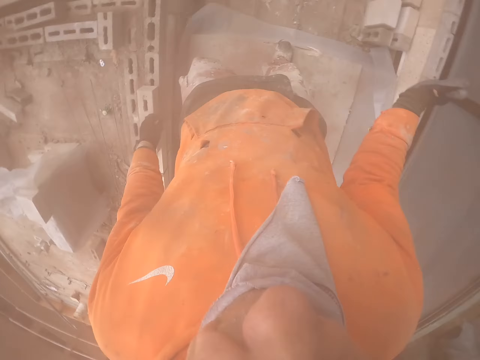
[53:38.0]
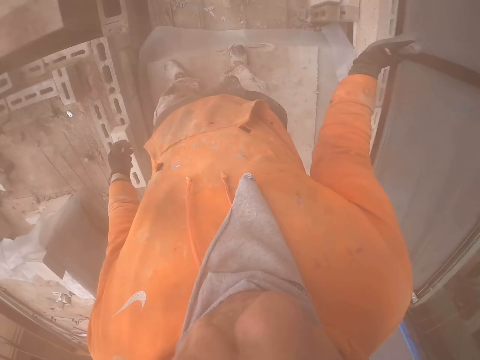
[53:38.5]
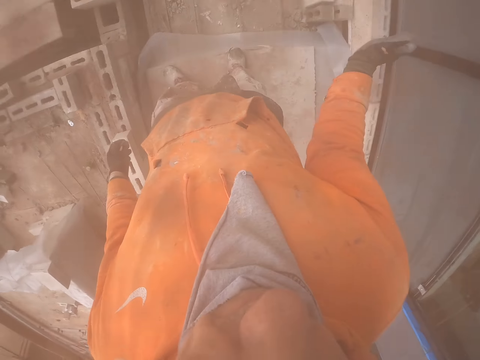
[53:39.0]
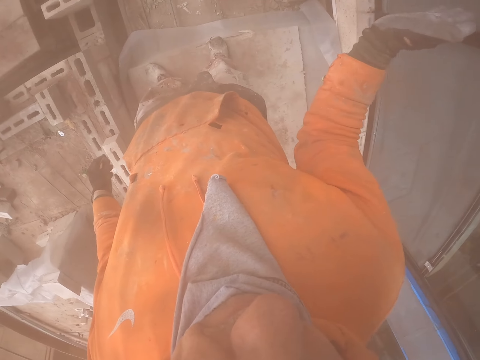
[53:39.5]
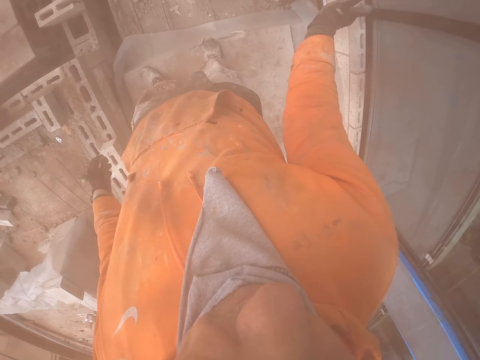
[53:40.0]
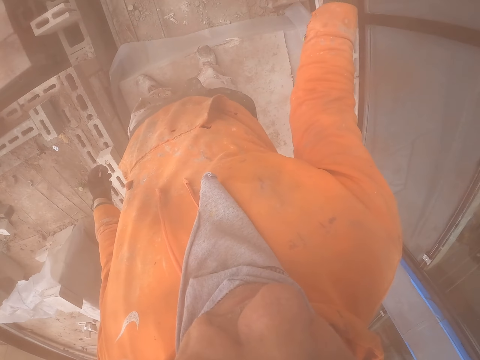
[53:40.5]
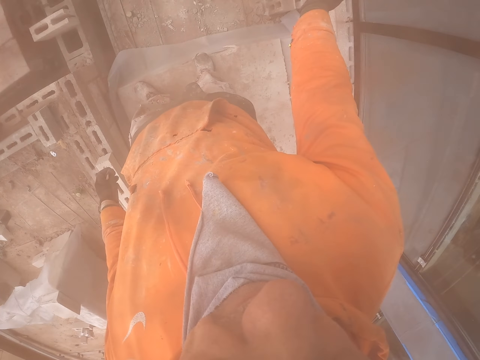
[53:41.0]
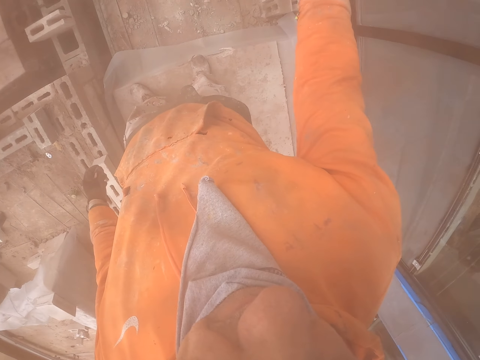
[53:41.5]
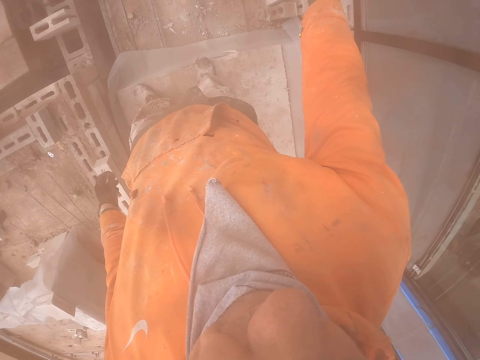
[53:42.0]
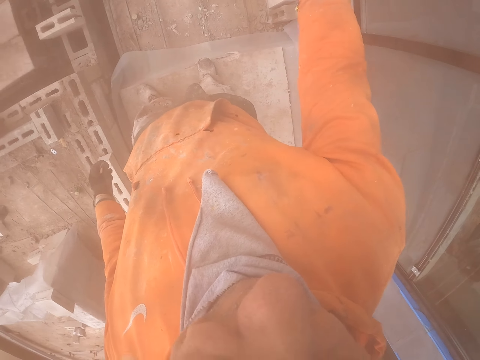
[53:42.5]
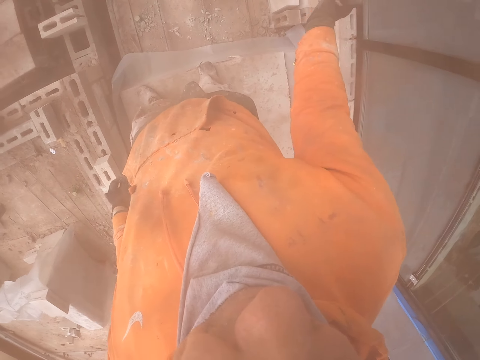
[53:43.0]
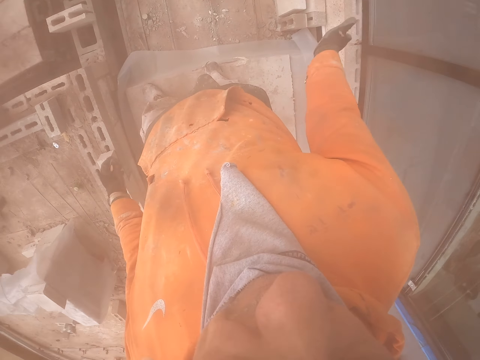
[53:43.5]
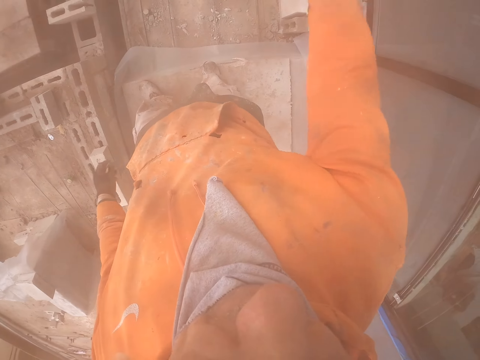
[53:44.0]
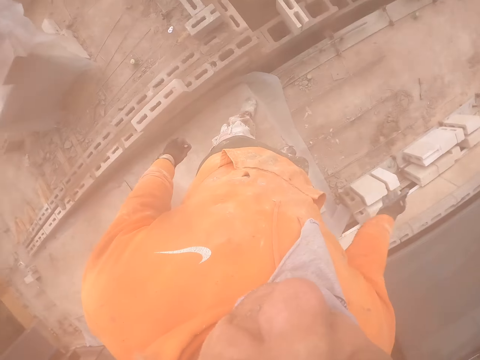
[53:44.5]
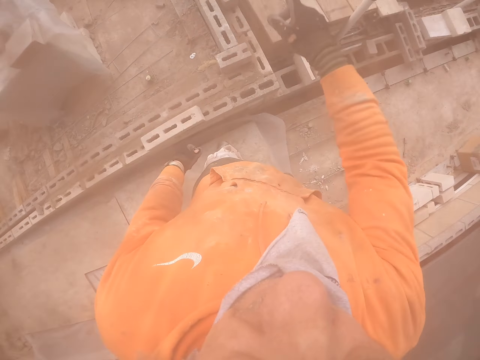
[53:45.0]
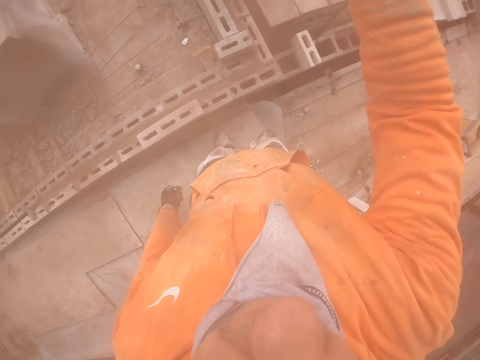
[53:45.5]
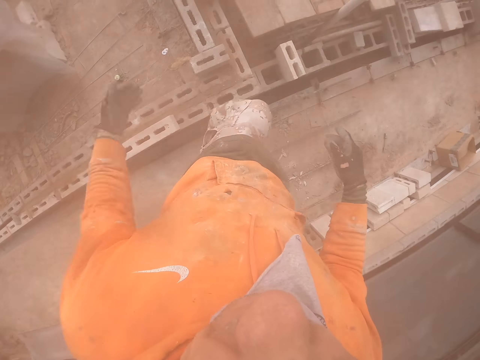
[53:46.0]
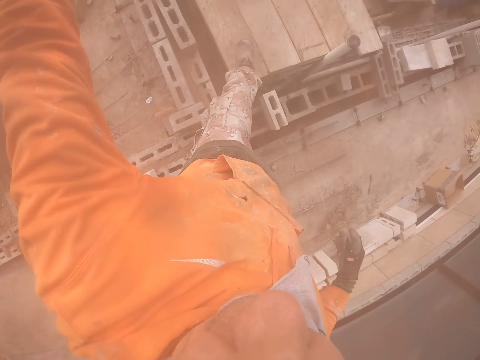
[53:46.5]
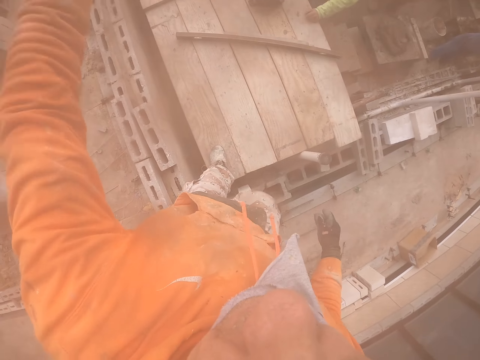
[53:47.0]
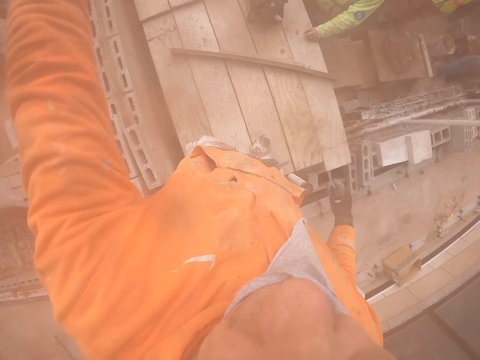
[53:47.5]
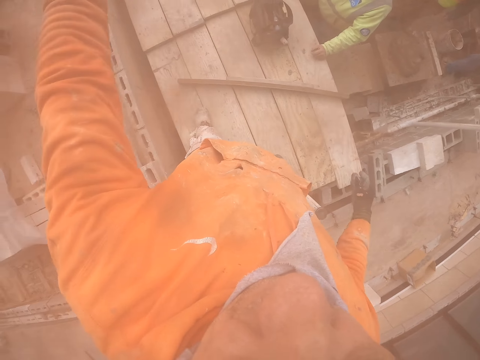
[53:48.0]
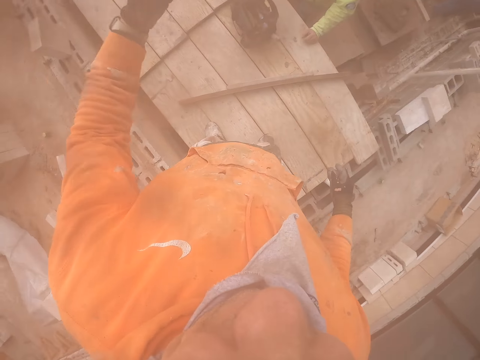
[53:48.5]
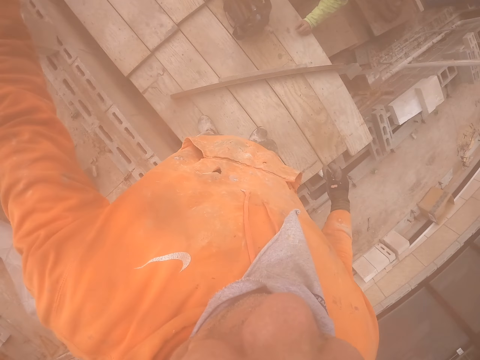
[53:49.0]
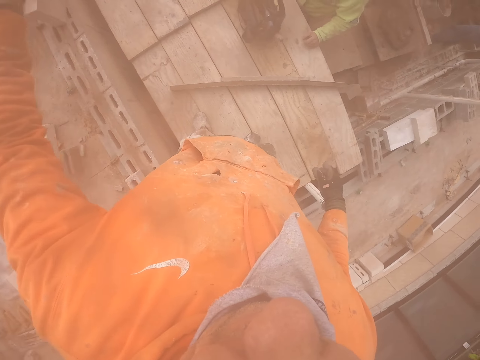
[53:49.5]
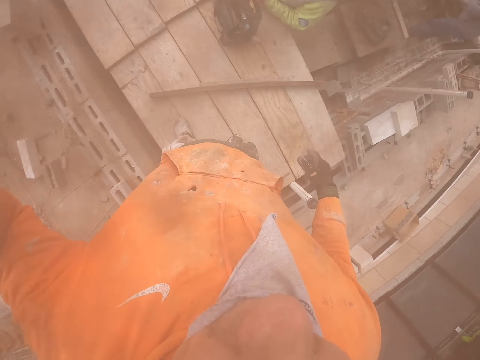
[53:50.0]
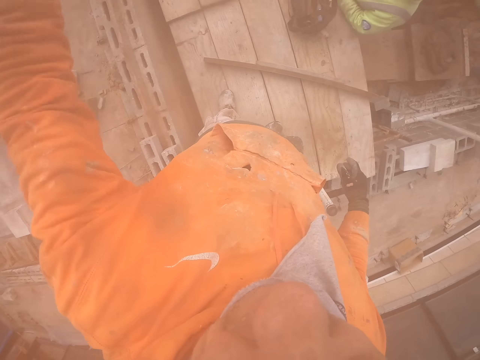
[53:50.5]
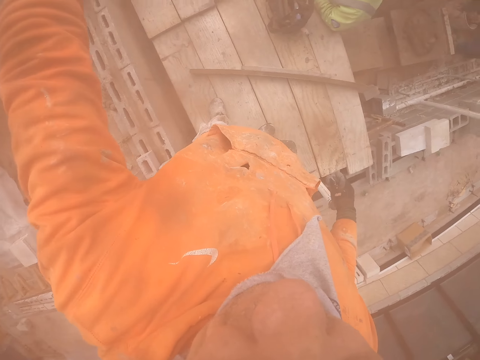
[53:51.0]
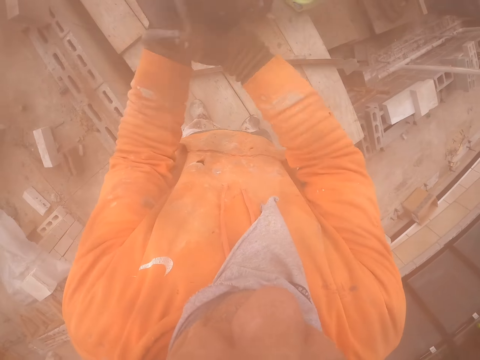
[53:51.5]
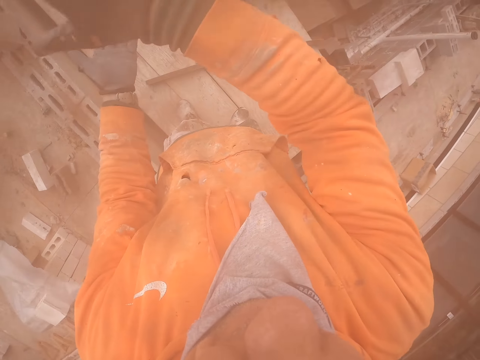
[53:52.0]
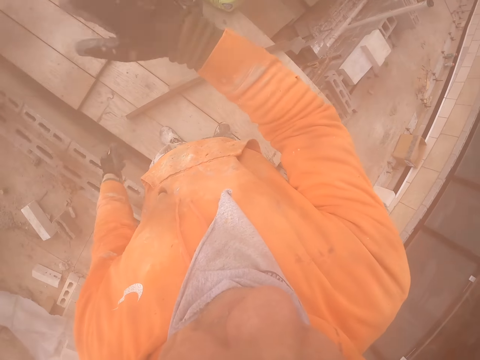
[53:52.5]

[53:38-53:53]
The camera wearer stares around. He moves his hands. He walks around the unfinished building. He touches something.

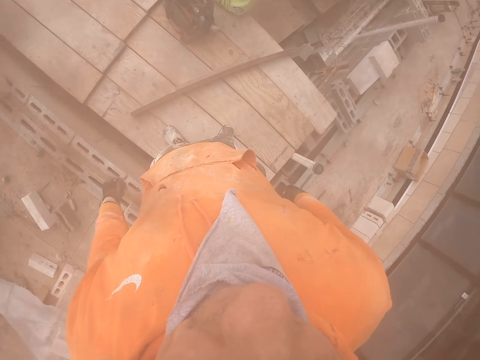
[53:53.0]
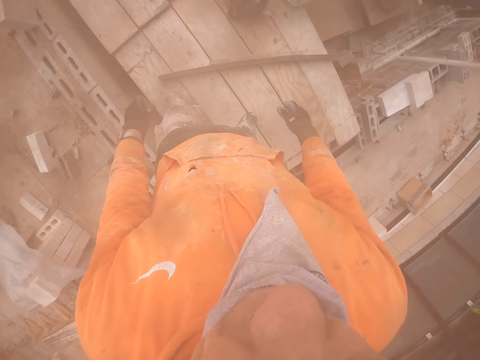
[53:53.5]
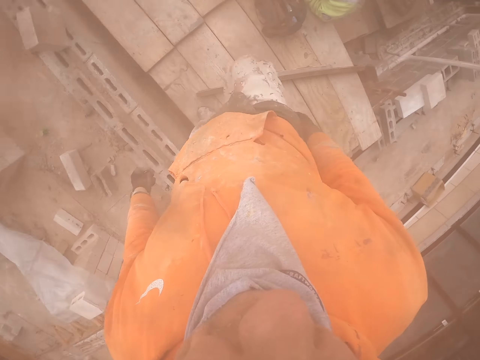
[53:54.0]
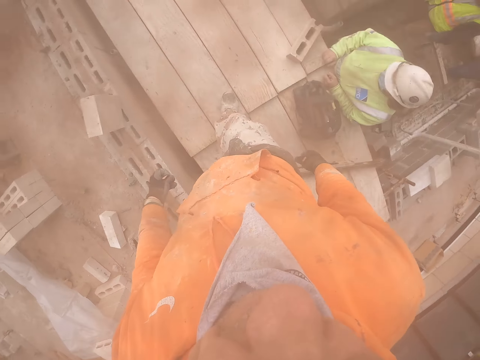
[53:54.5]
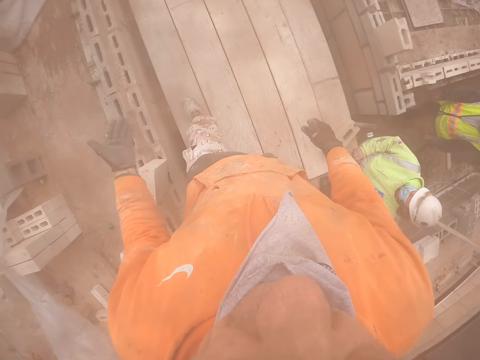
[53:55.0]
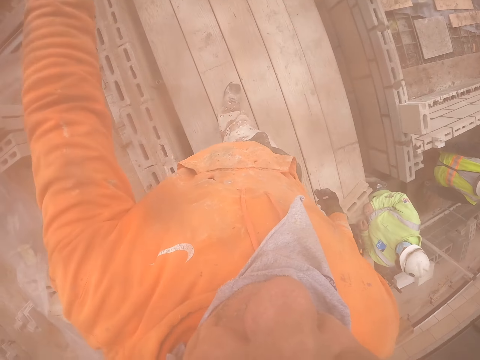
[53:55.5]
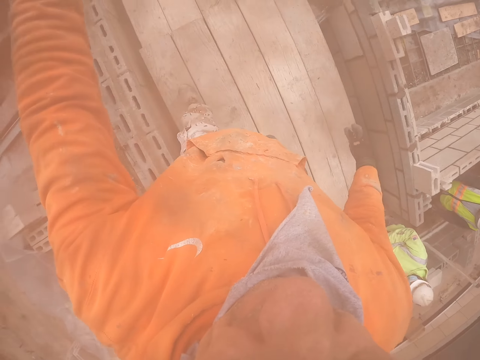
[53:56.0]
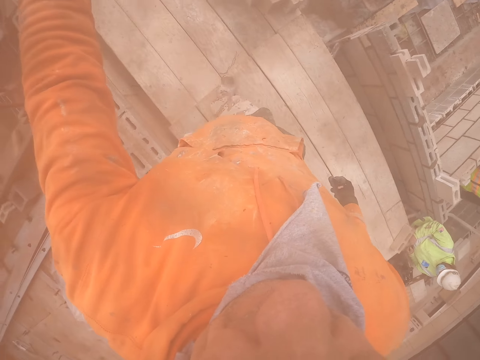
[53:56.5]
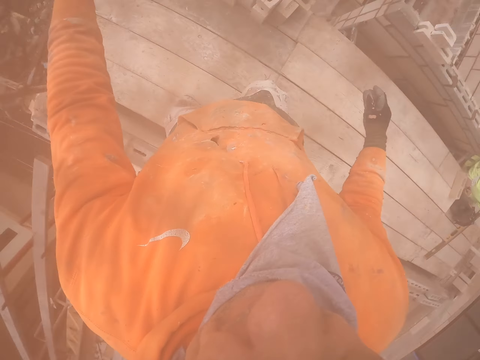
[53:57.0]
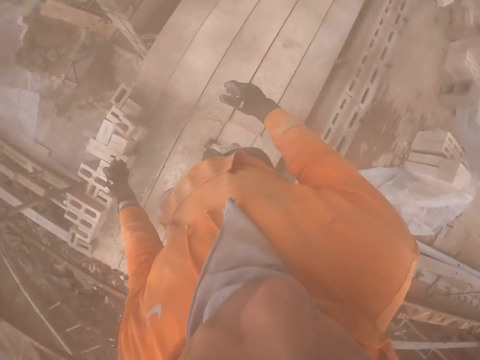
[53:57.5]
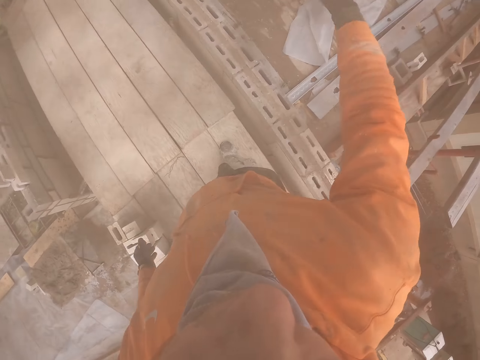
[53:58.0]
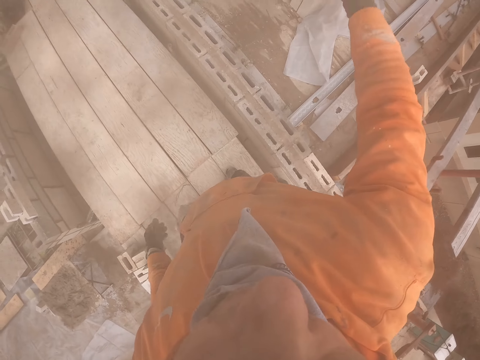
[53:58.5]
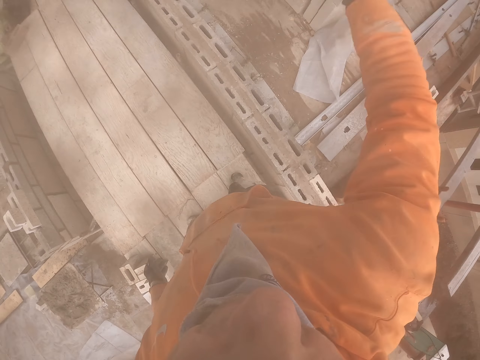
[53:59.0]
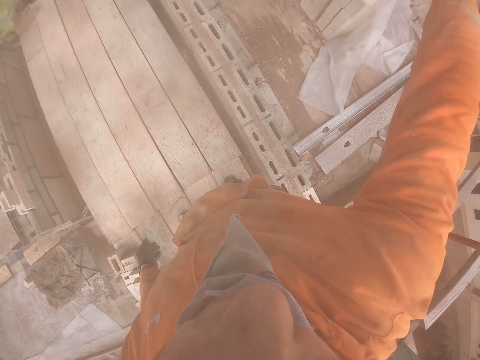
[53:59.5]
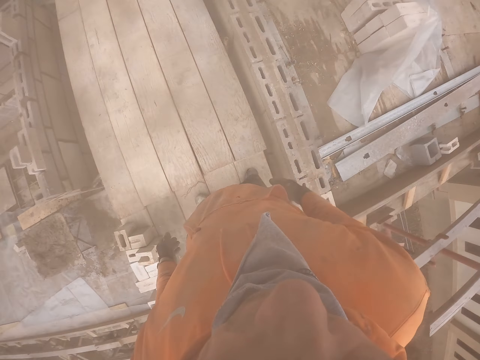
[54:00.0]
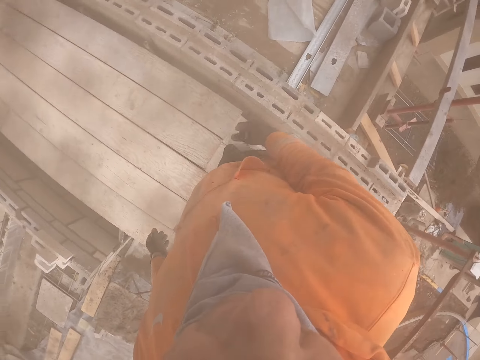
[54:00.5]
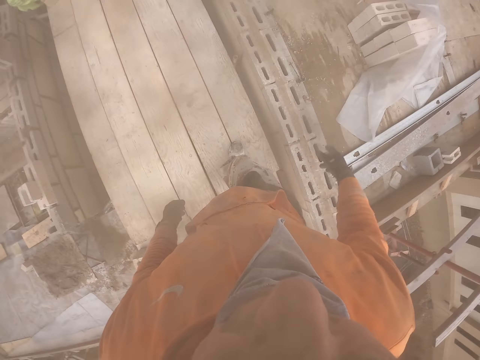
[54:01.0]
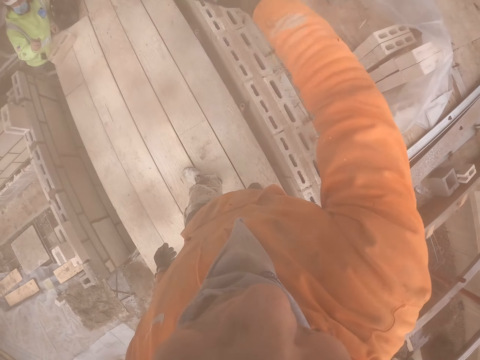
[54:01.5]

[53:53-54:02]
The camera wearer moves his hands side to side.
